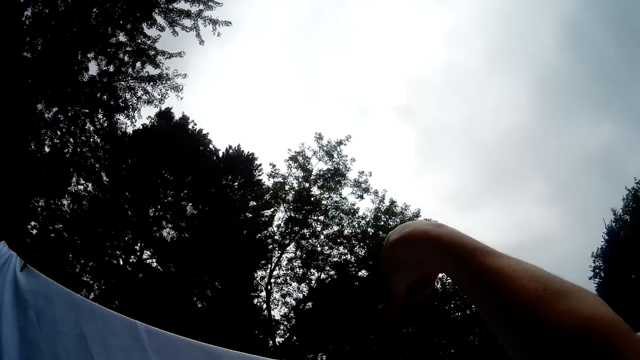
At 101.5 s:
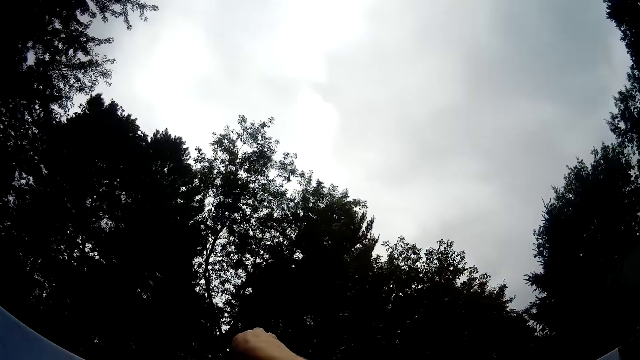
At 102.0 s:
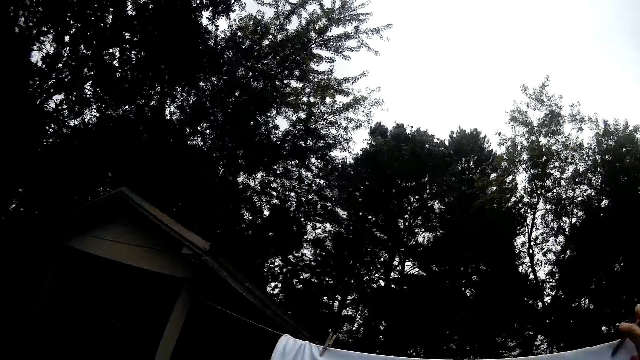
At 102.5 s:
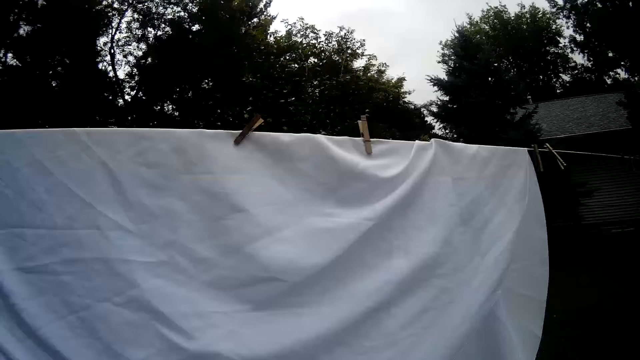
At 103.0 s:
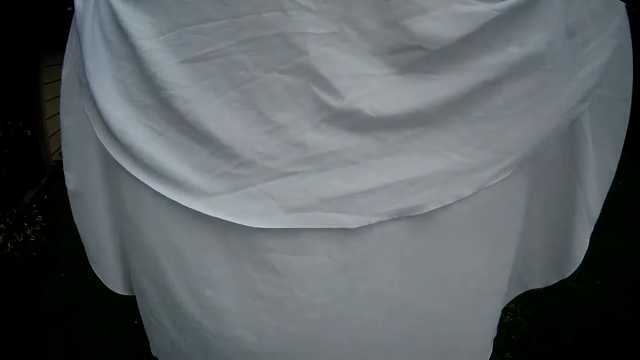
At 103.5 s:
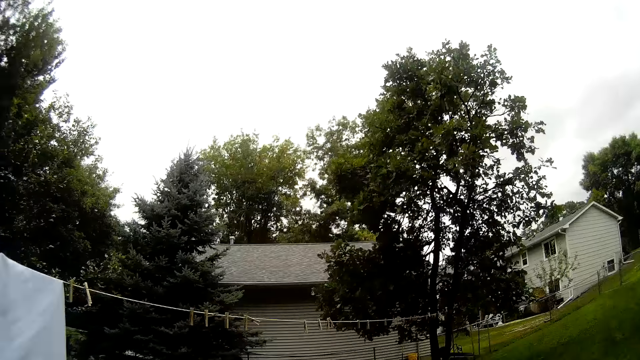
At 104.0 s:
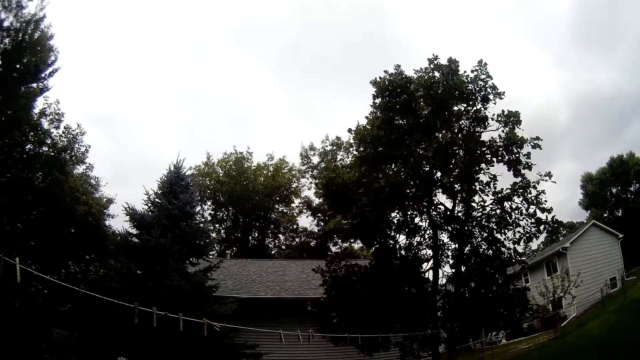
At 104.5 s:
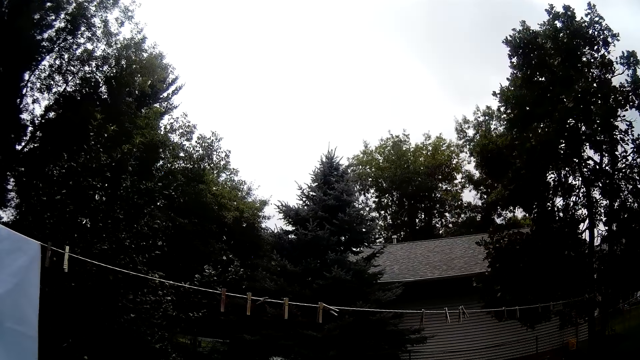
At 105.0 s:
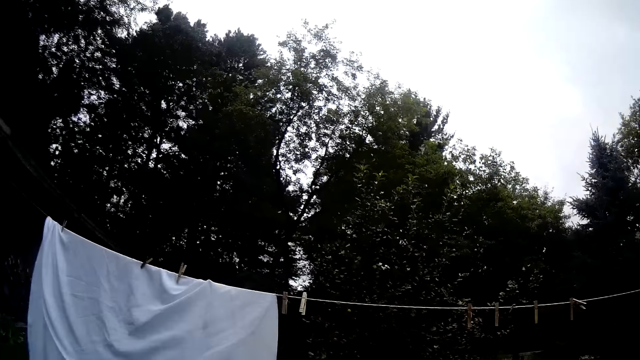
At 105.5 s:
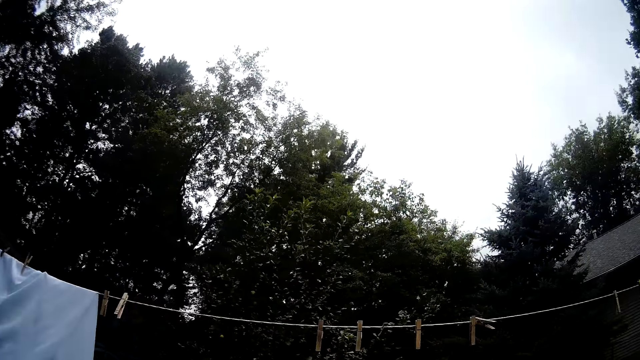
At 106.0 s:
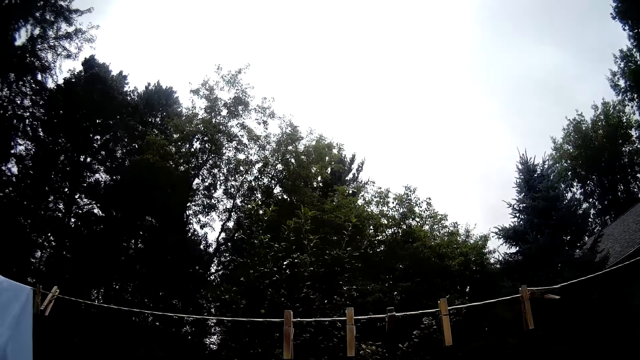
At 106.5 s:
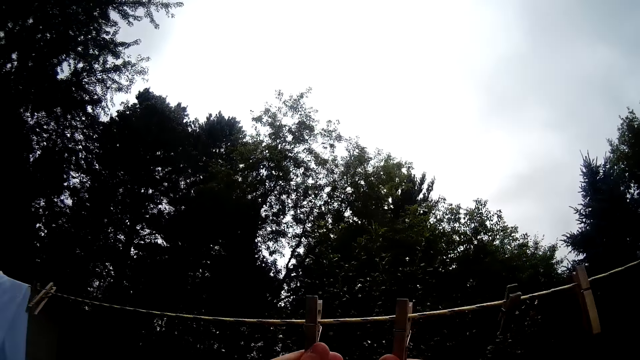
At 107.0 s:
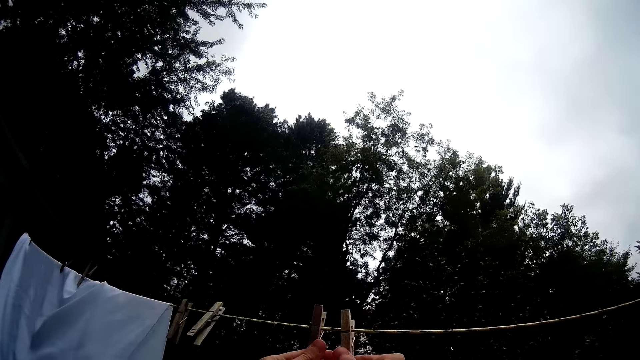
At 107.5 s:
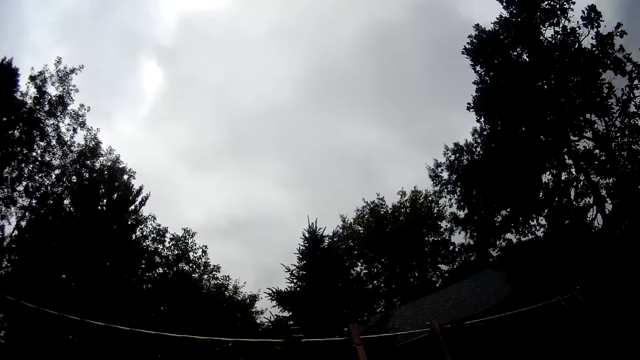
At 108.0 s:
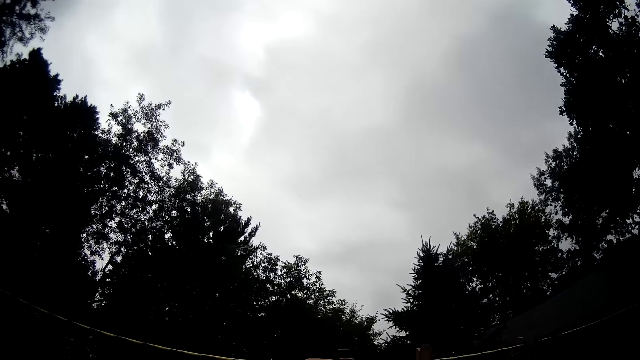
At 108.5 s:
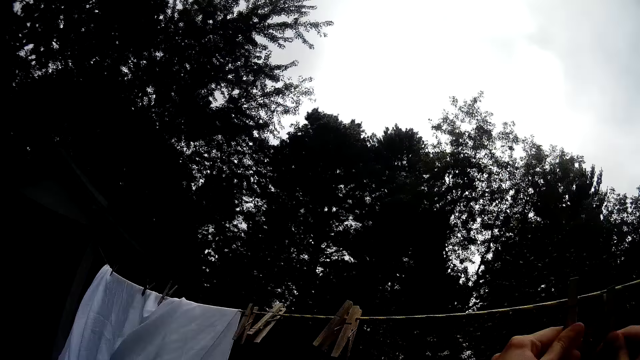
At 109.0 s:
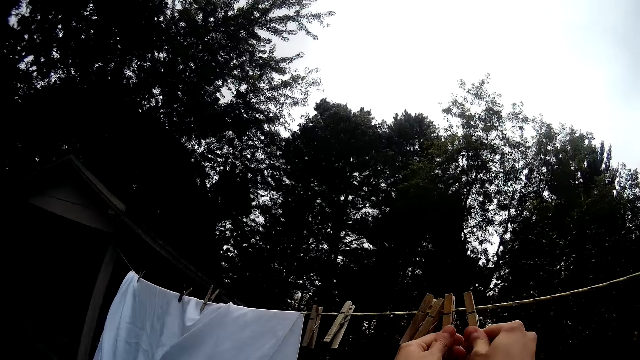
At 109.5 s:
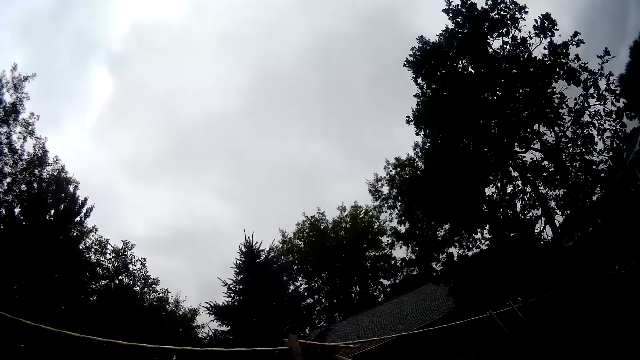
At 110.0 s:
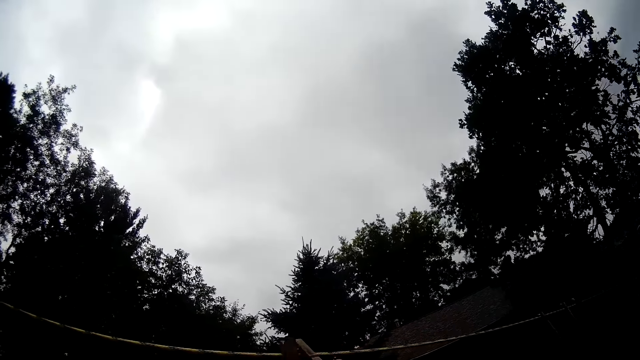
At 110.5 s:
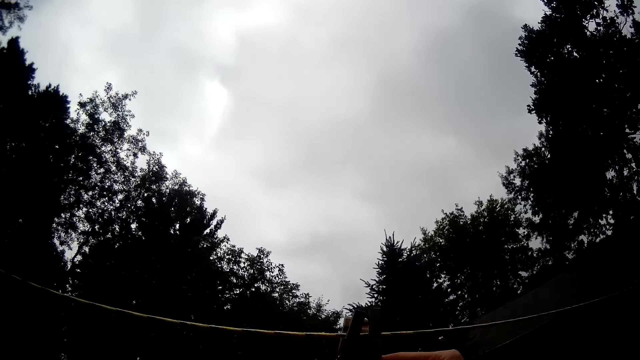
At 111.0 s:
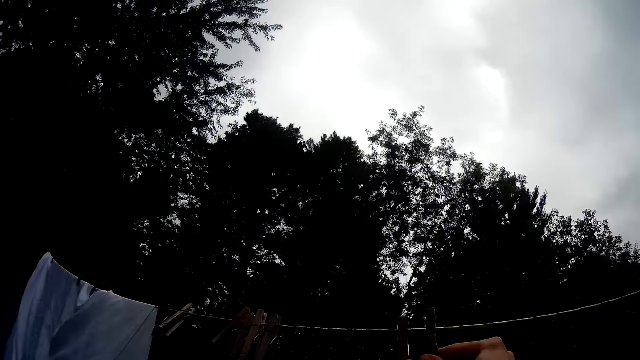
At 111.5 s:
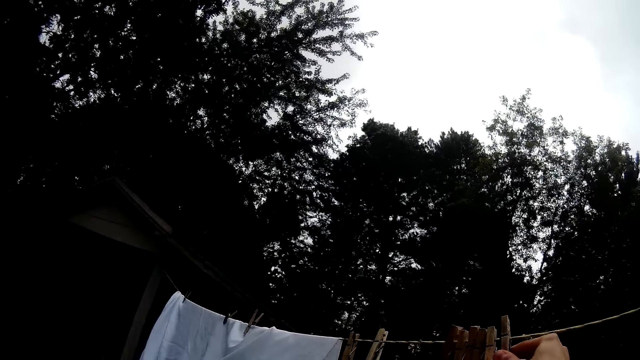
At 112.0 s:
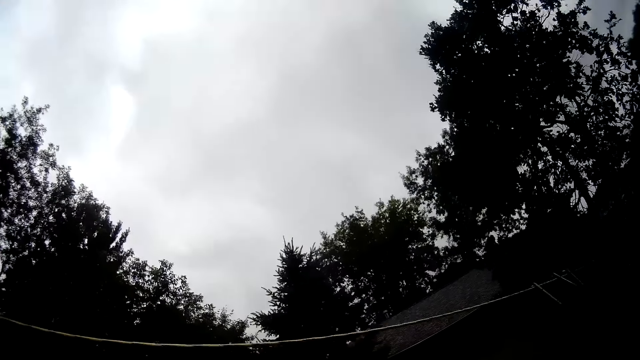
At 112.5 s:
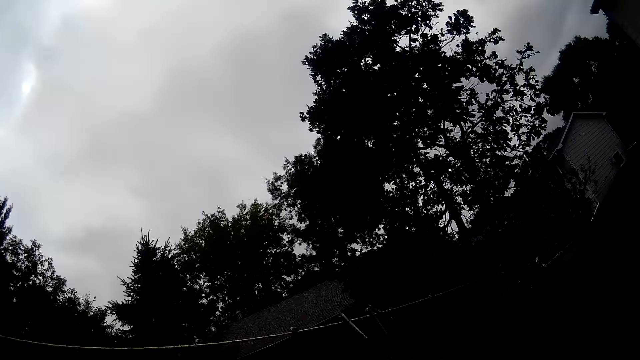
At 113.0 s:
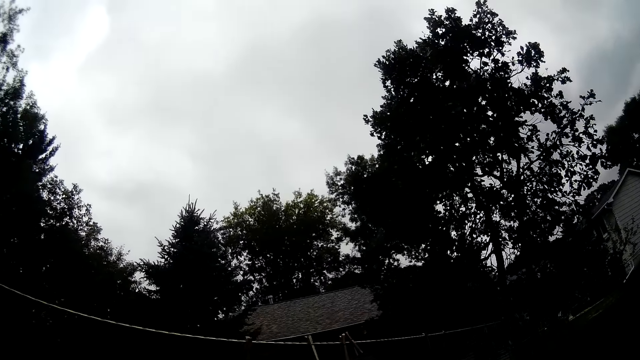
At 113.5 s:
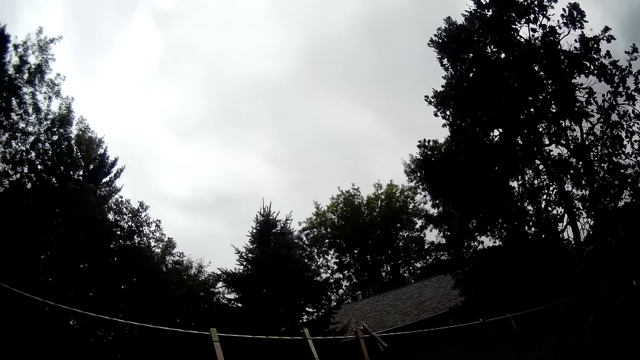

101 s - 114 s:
The camera wearer clips the cloth with the peg. They walk around the ground. They move pegs on the rope with both hands repeatedly.

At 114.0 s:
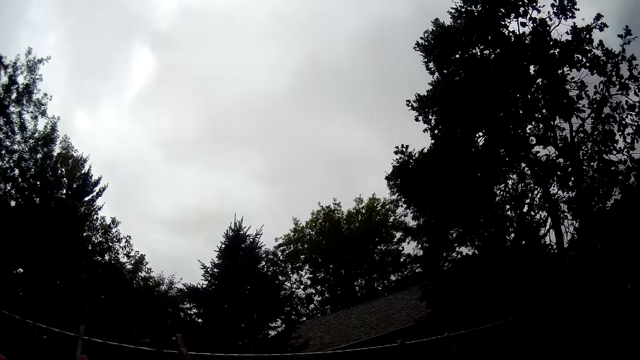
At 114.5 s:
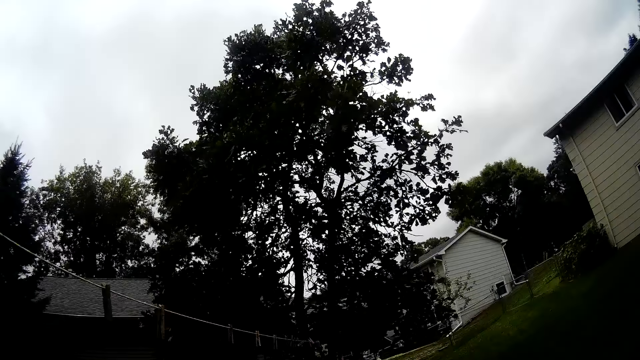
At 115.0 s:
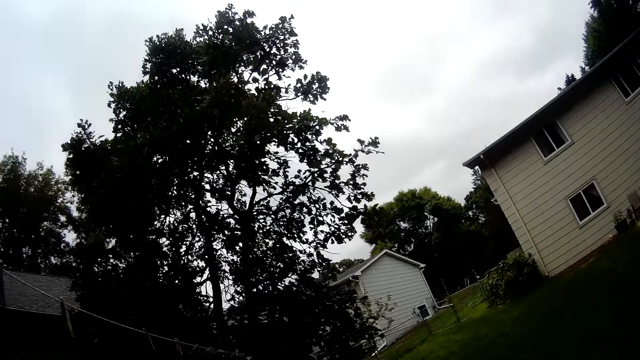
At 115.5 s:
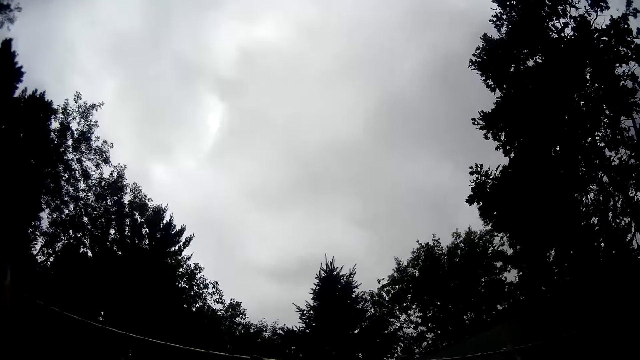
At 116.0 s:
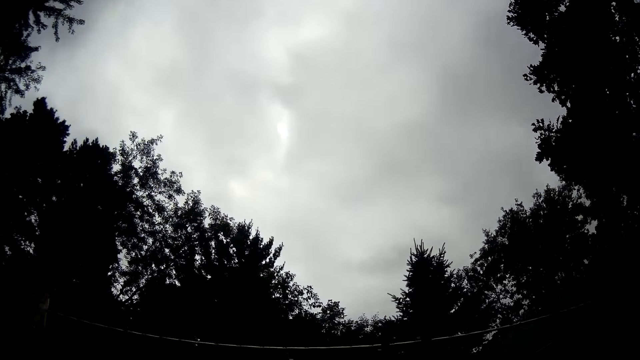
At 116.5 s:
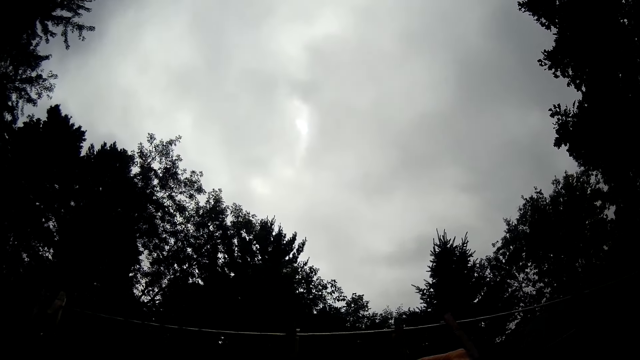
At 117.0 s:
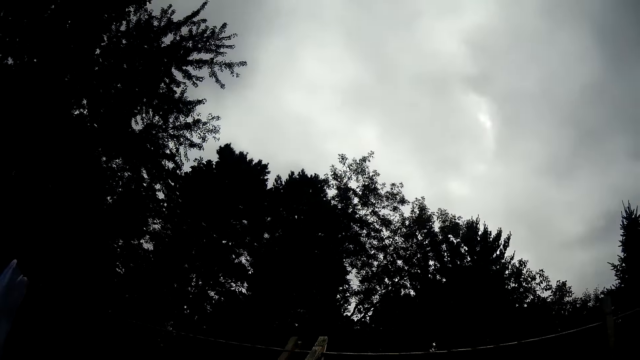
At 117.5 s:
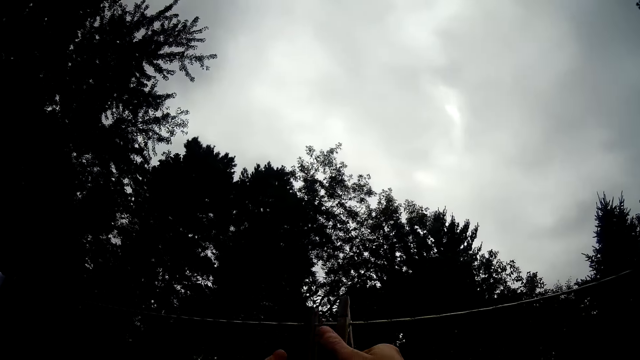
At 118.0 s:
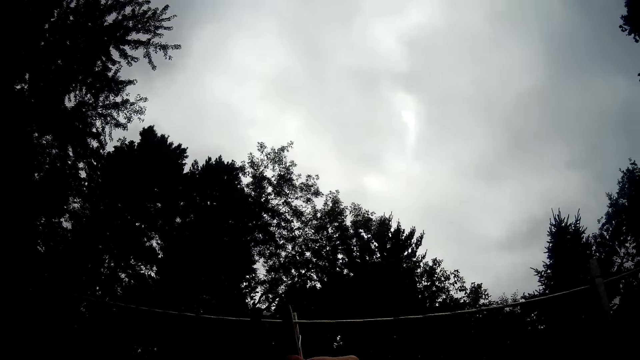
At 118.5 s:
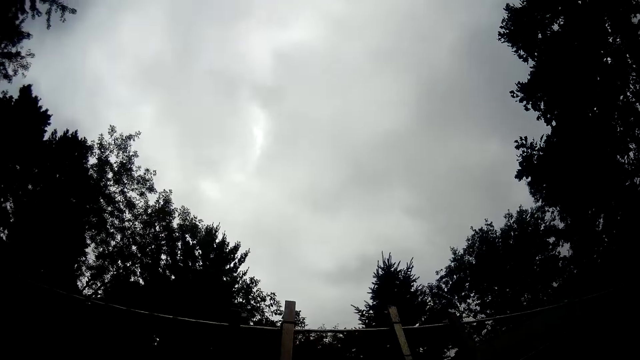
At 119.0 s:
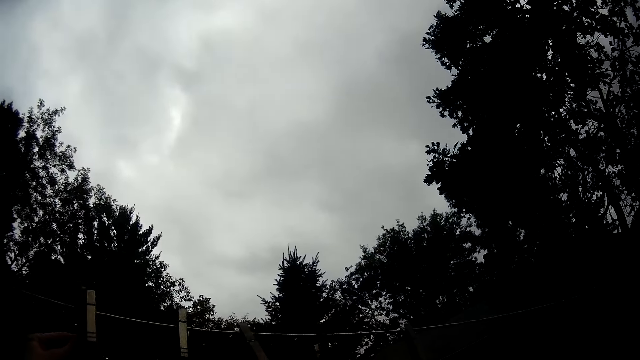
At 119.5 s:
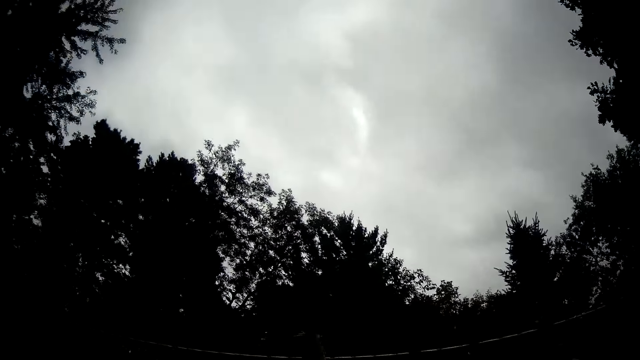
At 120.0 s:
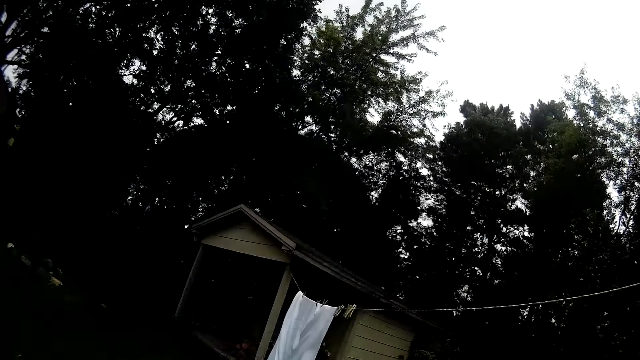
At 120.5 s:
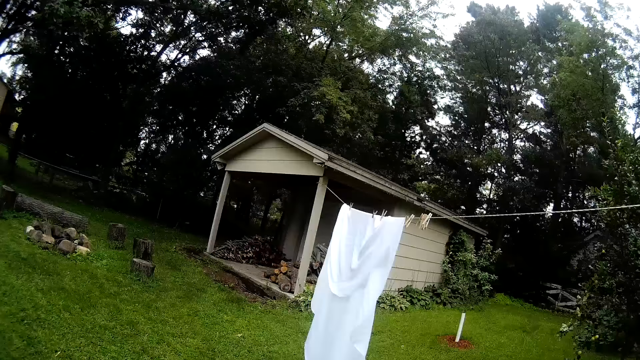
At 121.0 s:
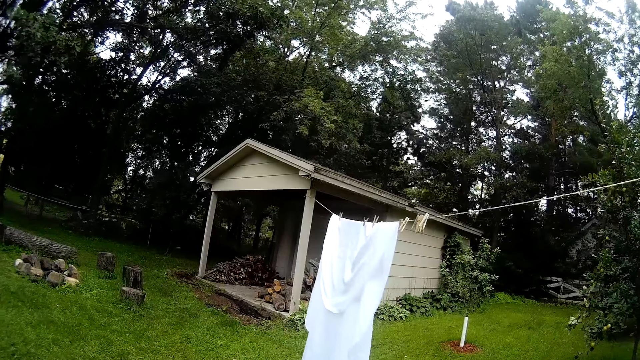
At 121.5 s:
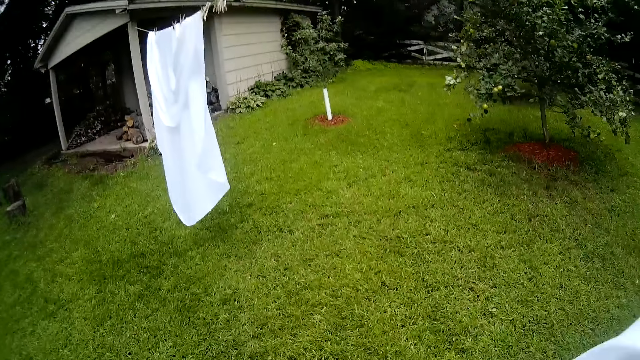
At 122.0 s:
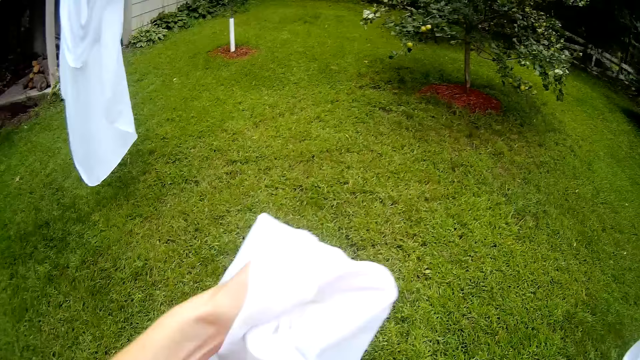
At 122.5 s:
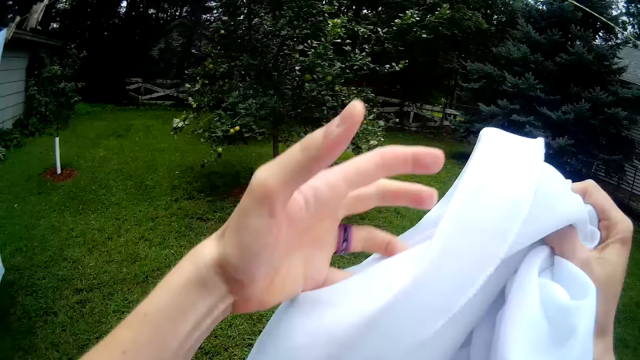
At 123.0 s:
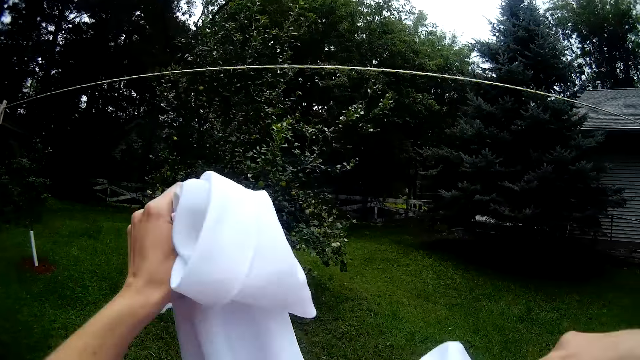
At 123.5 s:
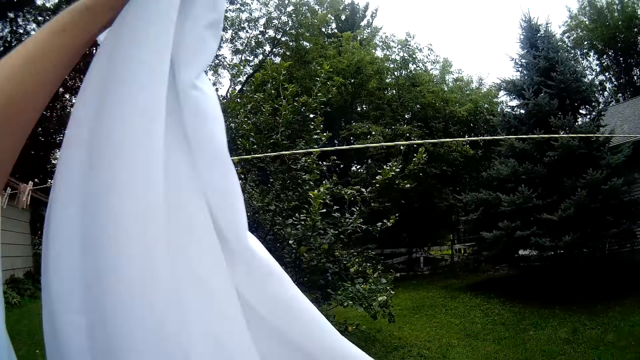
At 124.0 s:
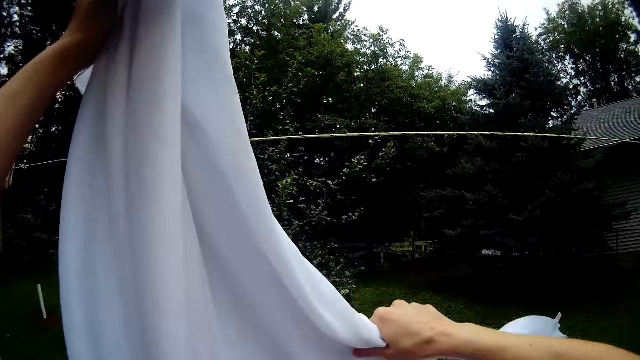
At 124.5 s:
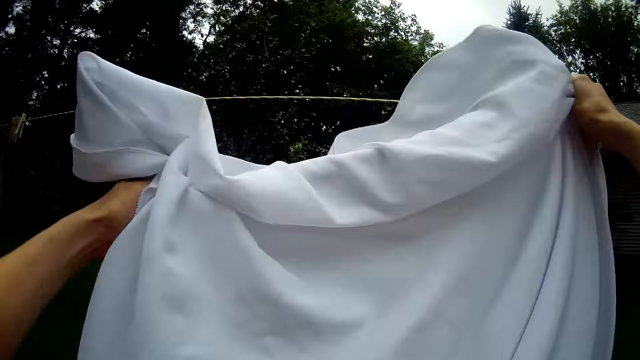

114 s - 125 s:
The camera wearer picks the pegs. They walk around. They take a cloth from a bucket. They straighten the cloth.
